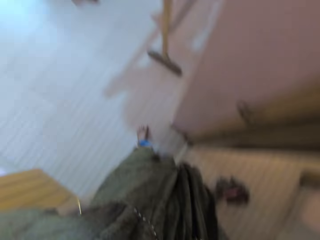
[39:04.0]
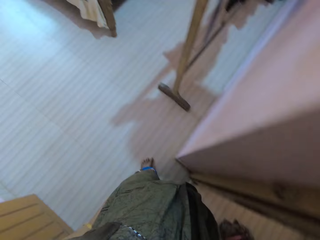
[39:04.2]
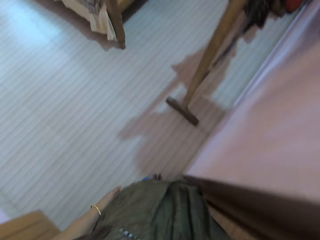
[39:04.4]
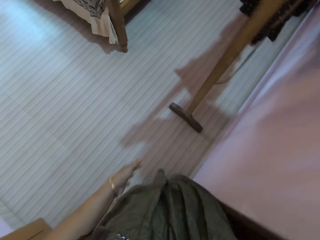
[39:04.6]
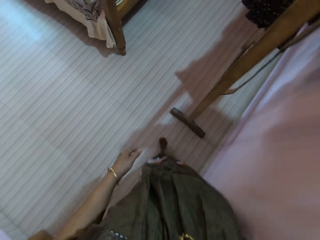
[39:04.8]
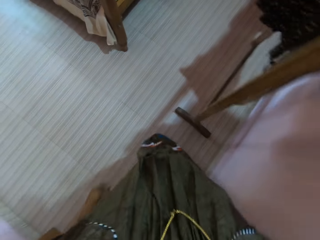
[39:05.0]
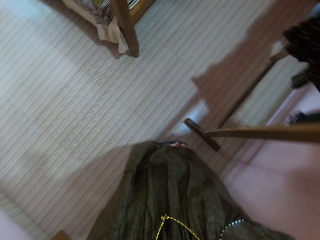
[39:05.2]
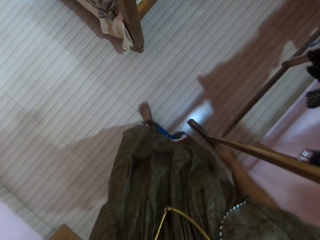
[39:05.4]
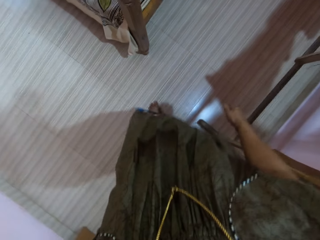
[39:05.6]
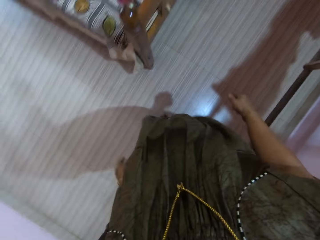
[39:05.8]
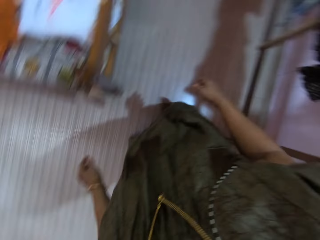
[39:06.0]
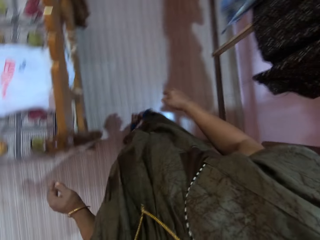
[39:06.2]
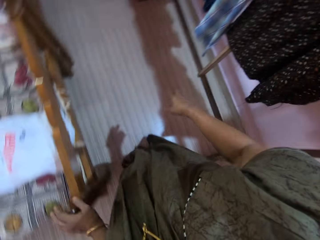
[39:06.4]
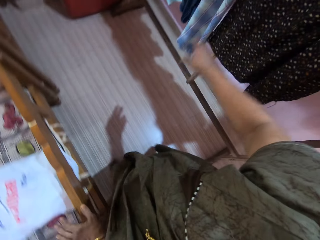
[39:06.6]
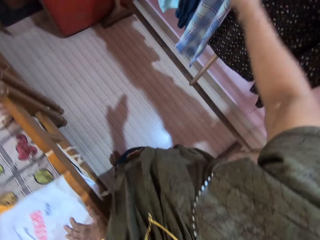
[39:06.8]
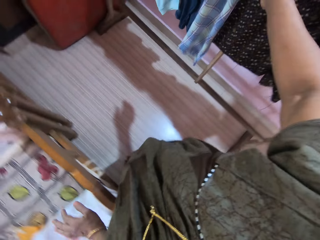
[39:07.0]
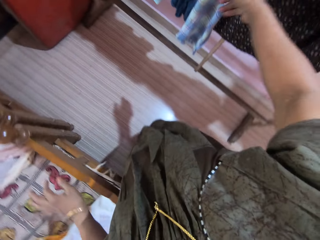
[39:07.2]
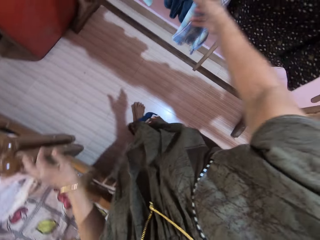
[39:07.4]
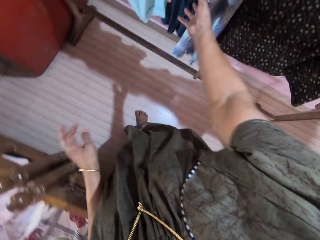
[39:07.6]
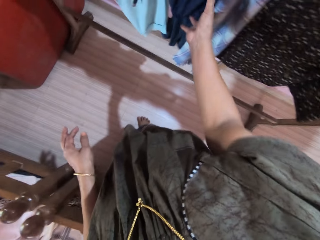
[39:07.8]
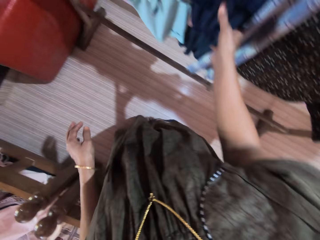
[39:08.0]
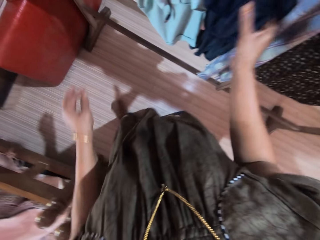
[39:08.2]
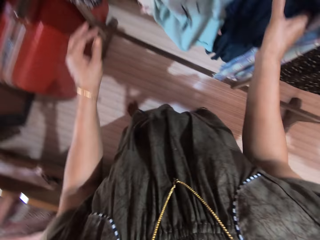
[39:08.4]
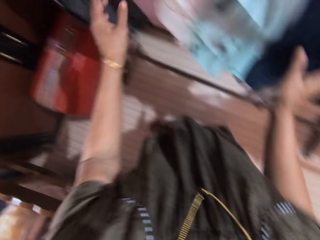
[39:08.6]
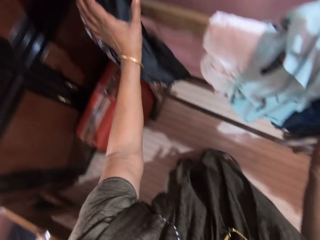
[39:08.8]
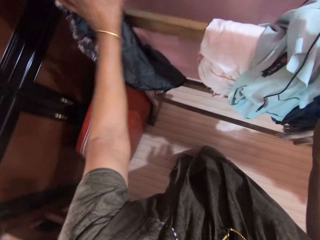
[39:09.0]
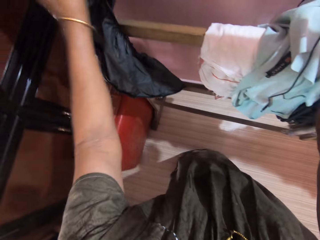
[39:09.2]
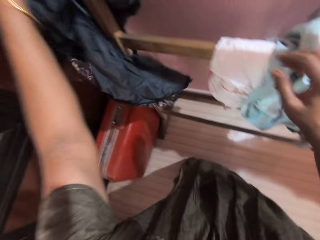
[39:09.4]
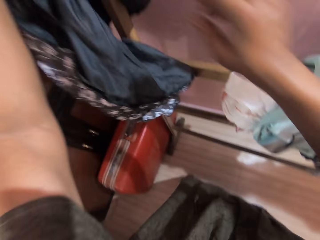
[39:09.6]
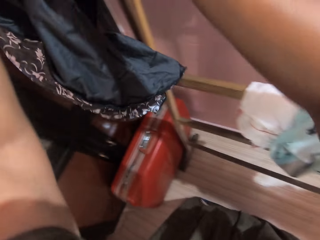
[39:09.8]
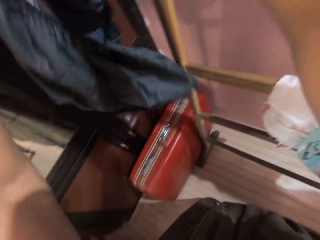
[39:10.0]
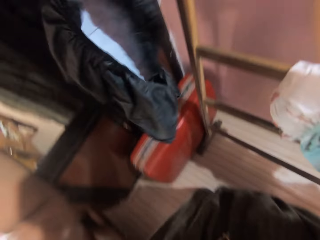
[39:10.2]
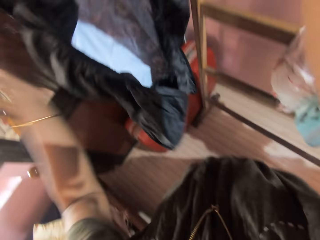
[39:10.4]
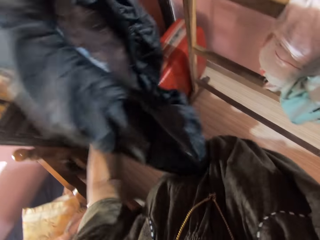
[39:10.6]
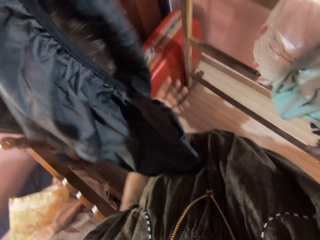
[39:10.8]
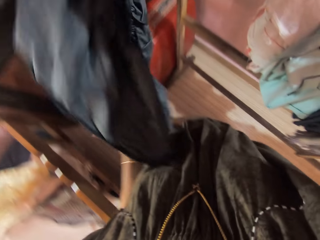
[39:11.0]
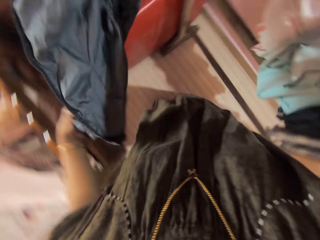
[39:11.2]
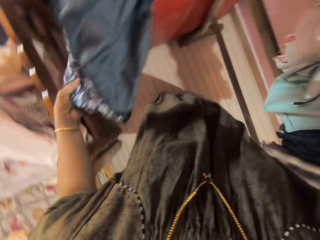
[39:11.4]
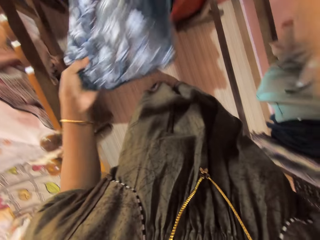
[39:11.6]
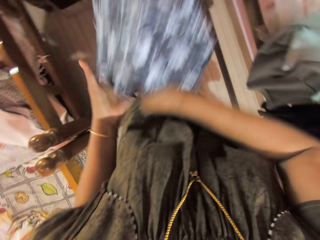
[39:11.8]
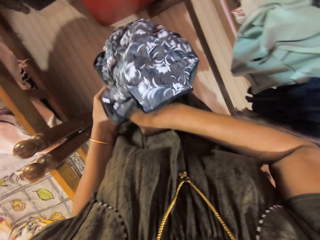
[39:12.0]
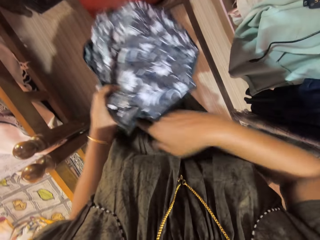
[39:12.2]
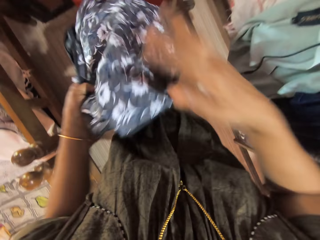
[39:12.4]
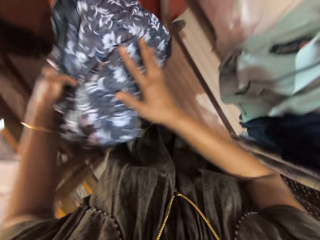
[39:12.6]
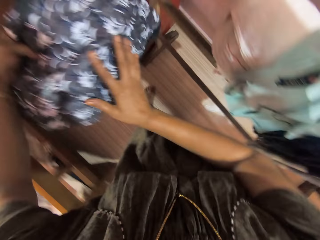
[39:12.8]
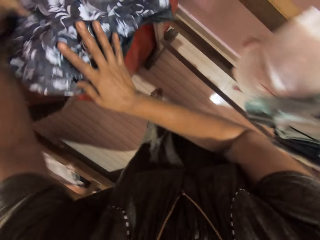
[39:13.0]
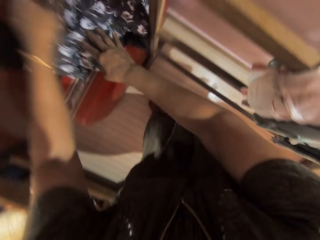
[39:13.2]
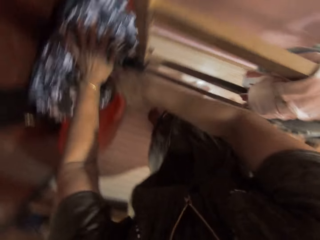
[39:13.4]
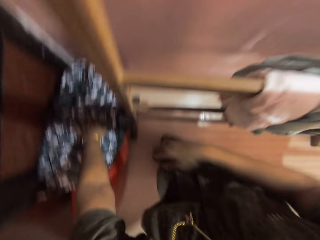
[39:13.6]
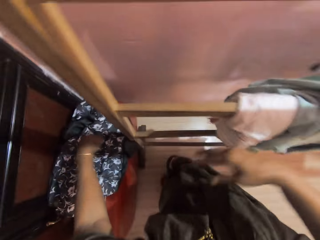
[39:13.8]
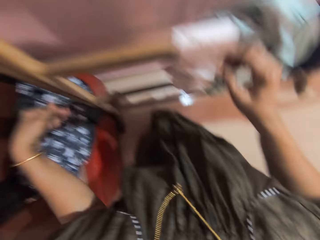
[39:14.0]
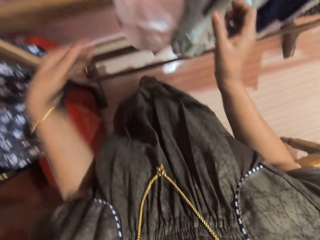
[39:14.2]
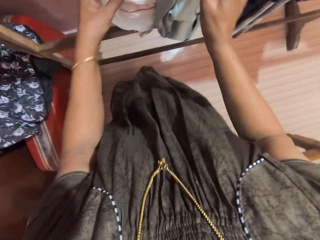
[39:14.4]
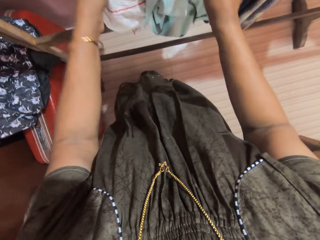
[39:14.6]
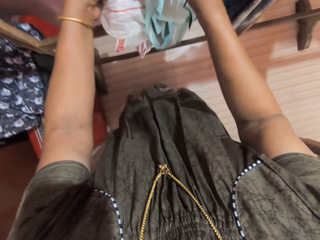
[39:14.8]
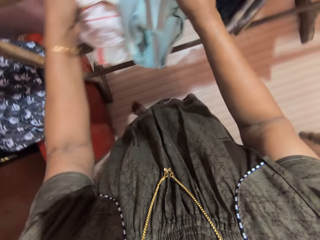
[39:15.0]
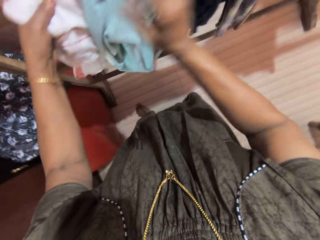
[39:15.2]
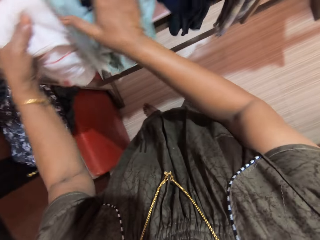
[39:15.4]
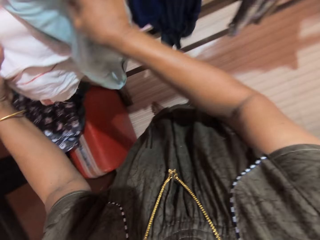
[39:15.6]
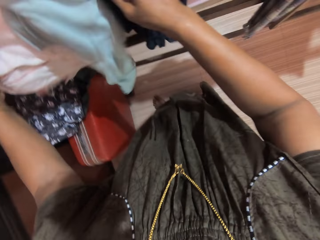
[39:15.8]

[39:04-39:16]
The camera wearer drops the toothbrush on the floor with her right hand. She walks alongside the cloth rack. She stretches her right hand towards the clothes on the cloth rack. She picks up a coat or bag from the cloth rack. She folds the coat with both hands. She places the coat on the luggage box with her left hand.

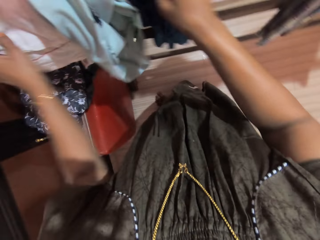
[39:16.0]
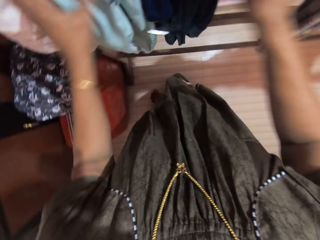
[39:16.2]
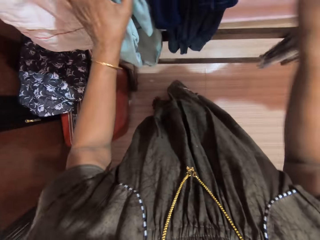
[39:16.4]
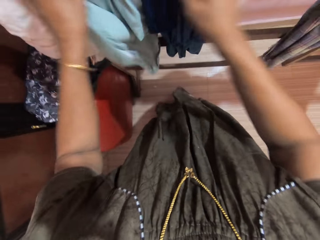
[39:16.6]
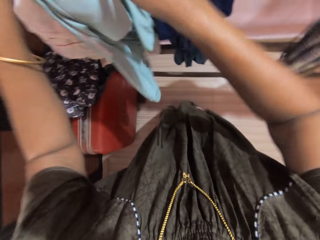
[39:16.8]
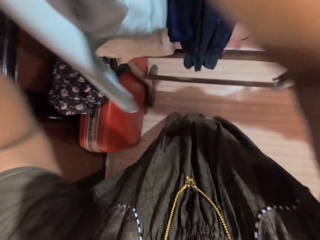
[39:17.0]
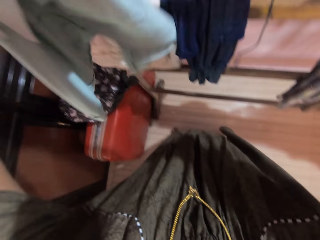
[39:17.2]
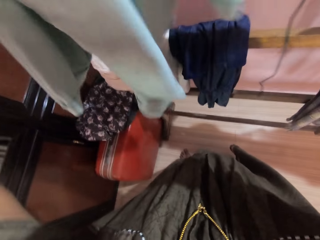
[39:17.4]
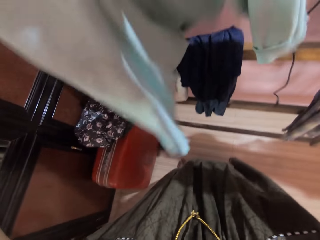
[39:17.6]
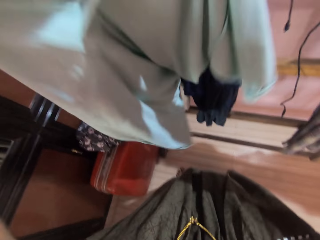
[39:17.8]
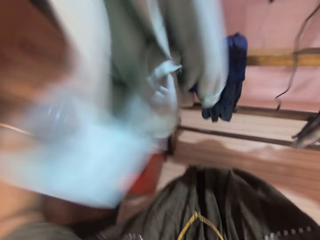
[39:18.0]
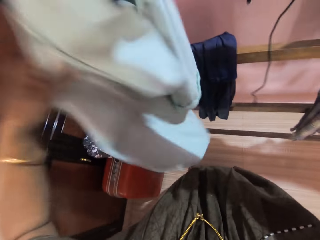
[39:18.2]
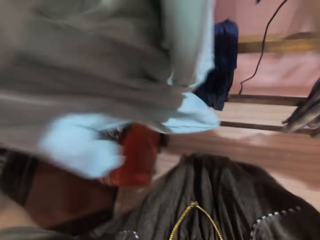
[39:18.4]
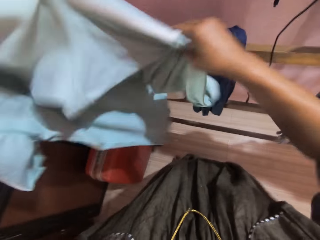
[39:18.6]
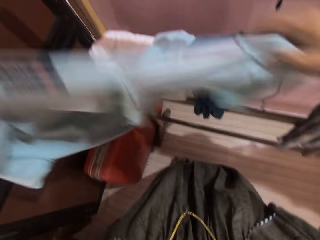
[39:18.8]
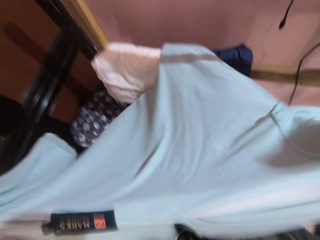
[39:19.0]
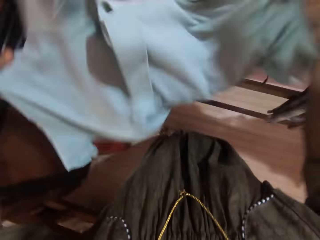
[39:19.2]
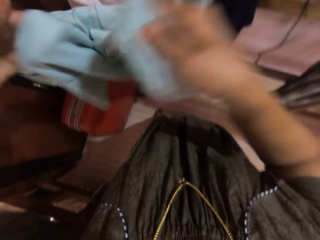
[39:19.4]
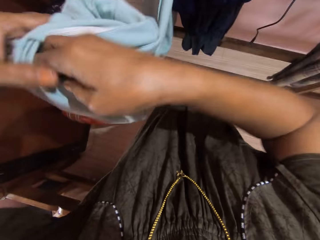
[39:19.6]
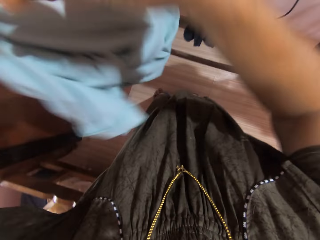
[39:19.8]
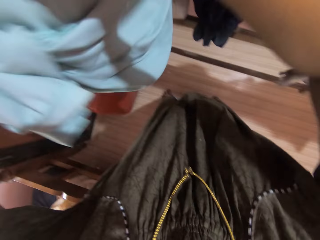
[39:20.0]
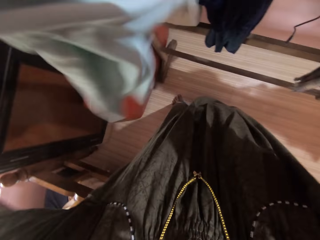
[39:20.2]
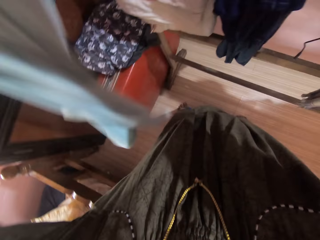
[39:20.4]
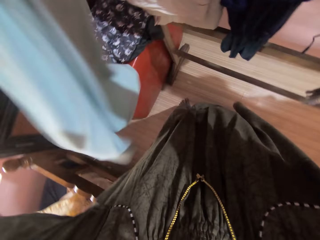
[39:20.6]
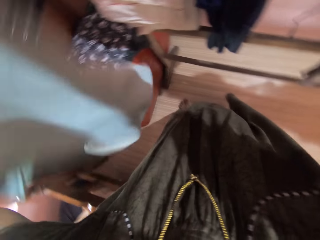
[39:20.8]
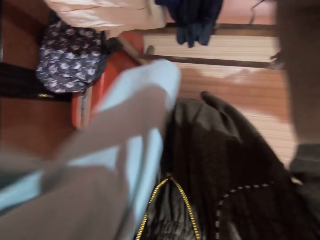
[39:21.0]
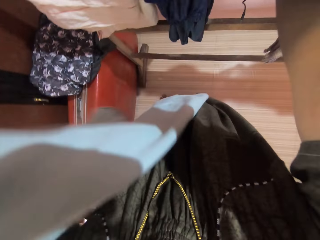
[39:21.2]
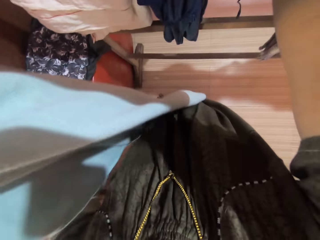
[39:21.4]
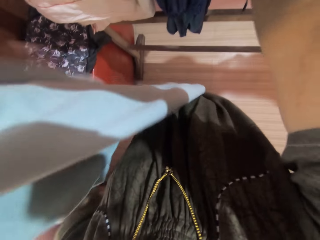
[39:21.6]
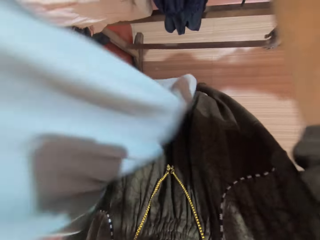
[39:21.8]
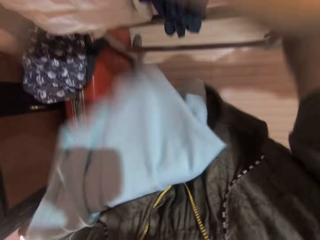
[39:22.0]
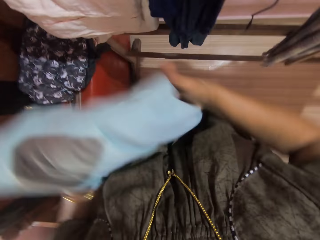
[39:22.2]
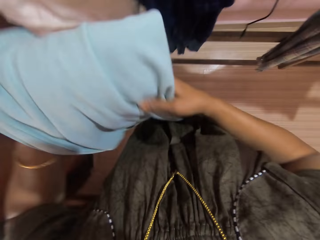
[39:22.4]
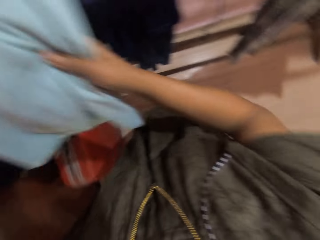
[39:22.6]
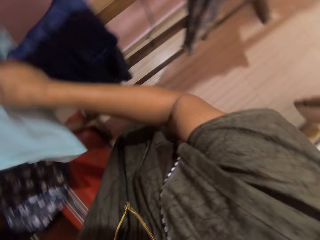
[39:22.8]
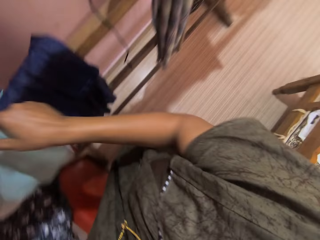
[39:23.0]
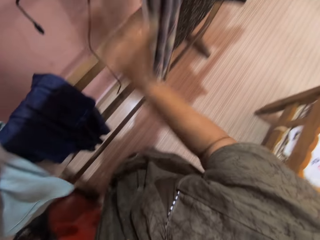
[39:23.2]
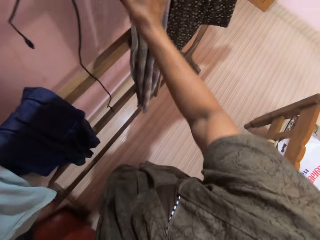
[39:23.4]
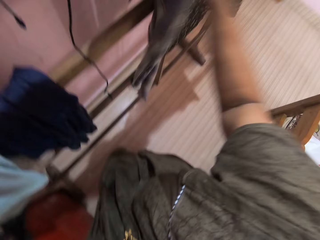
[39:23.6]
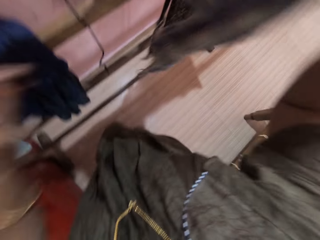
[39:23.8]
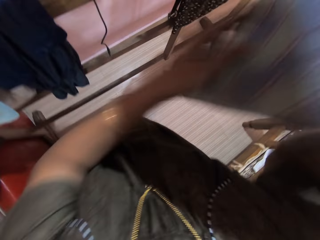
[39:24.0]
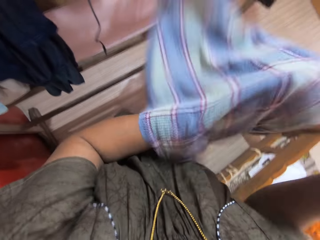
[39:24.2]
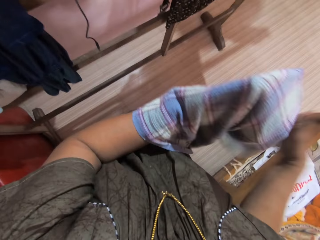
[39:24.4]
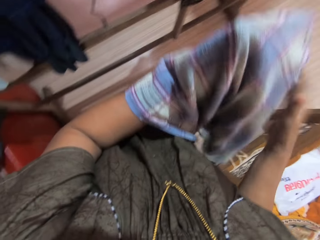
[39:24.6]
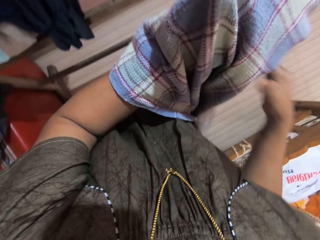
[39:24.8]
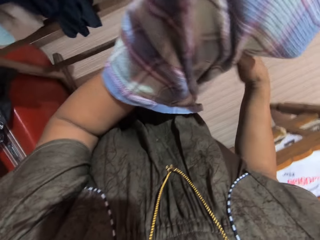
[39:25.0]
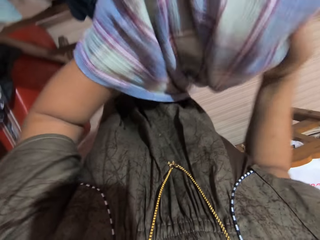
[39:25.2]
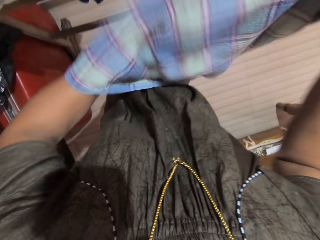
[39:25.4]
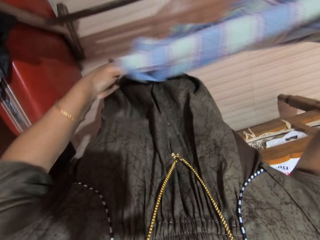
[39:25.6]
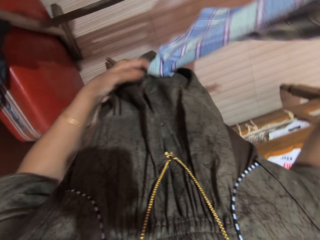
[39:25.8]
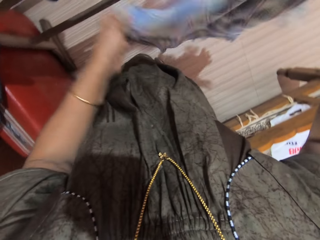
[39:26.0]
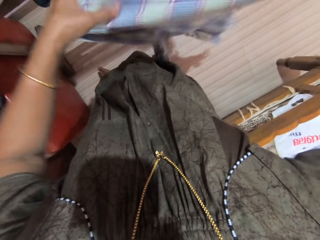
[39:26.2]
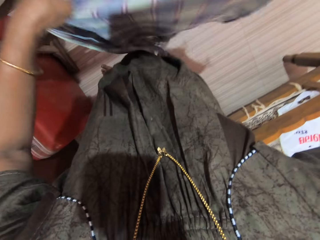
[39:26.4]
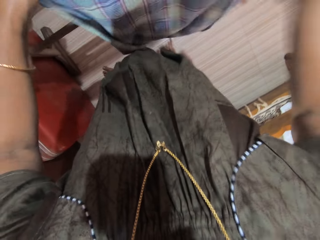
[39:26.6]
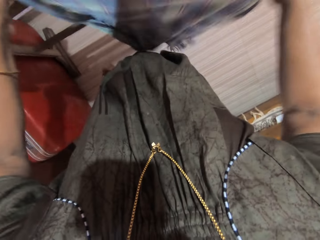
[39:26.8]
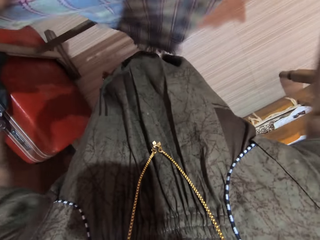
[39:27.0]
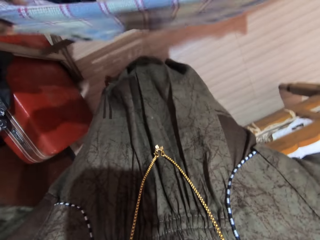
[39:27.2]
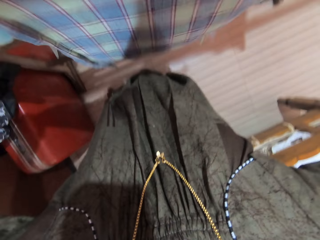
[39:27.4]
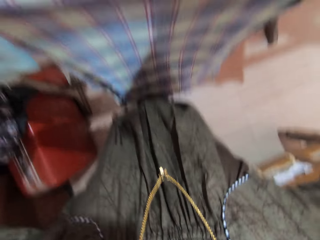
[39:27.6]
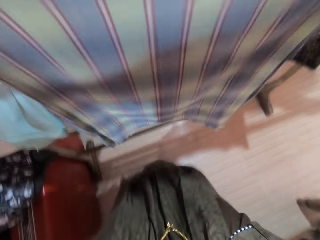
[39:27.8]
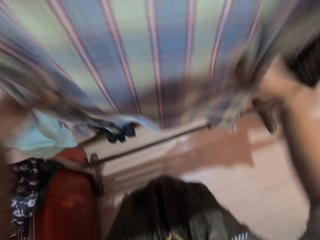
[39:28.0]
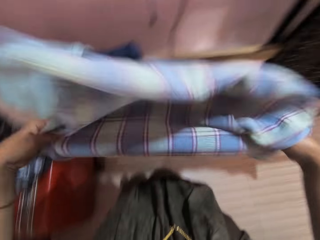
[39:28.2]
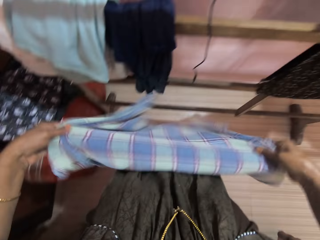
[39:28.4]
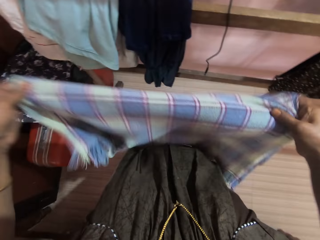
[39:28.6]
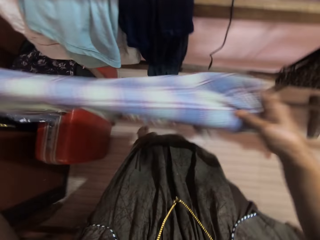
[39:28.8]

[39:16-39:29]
The camera wearer touches the clothes on the cloth rack with both hands. She picks up a piece of cloth from the cloth rack. She folds the piece of cloth. She places the piece of cloth on the cloth rack. She picks up a shawl from the cloth rack. She folds the shawl.
